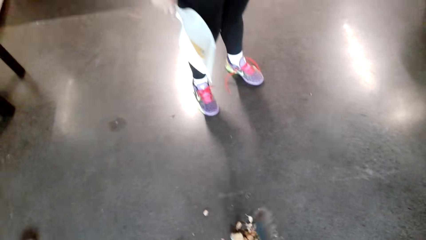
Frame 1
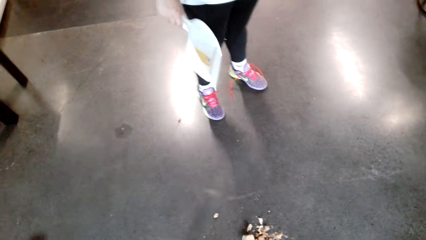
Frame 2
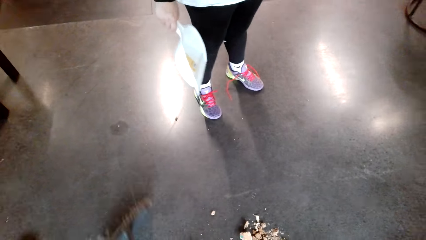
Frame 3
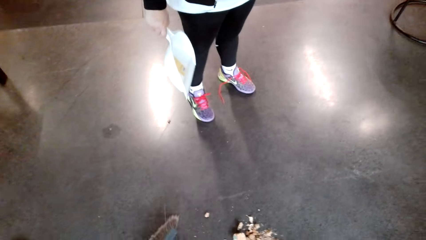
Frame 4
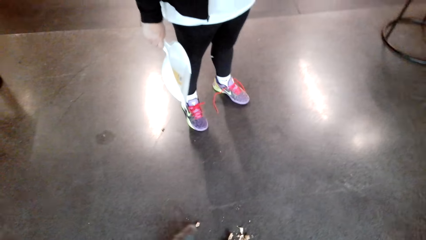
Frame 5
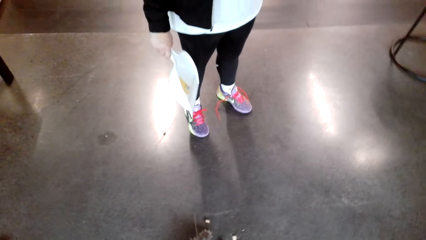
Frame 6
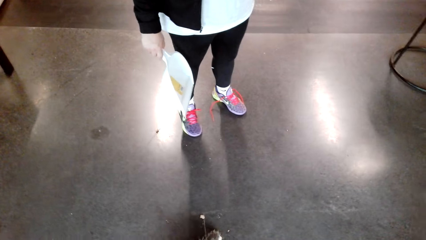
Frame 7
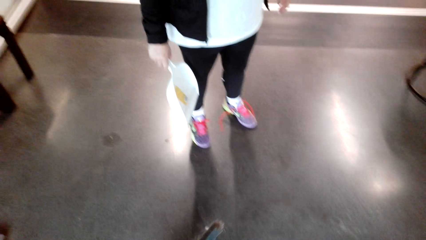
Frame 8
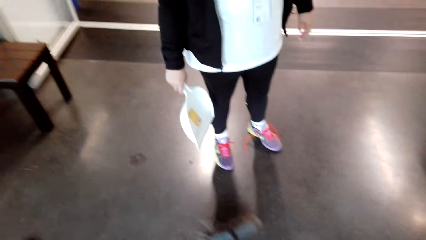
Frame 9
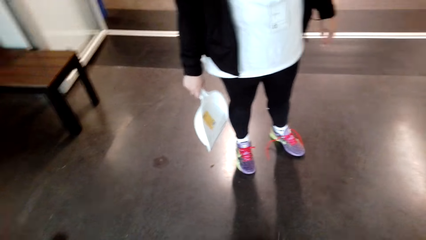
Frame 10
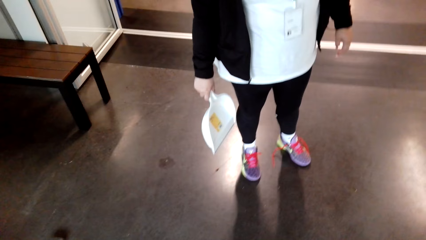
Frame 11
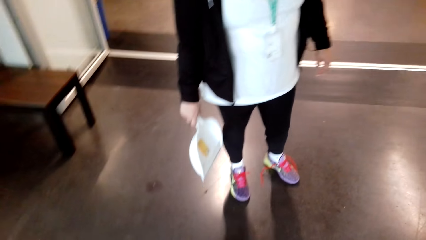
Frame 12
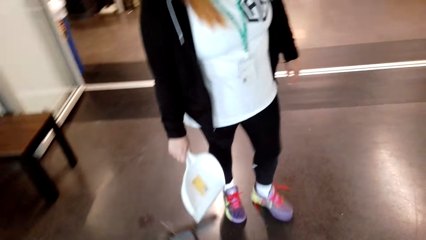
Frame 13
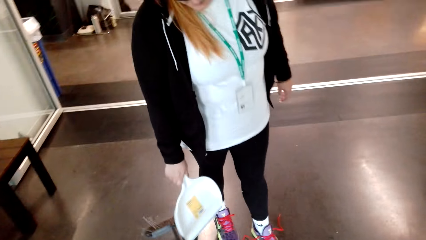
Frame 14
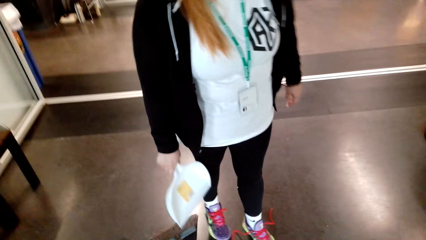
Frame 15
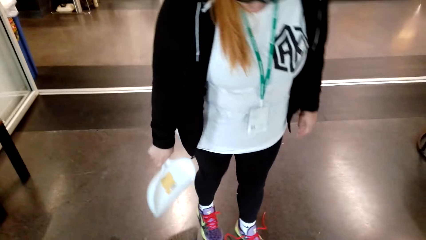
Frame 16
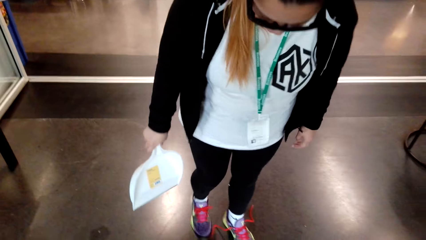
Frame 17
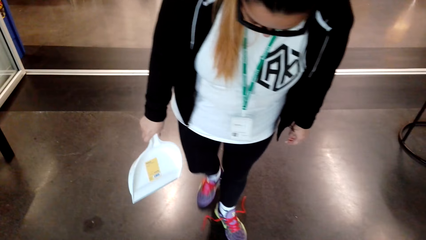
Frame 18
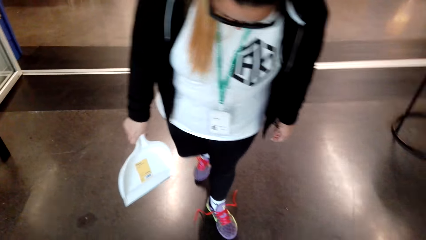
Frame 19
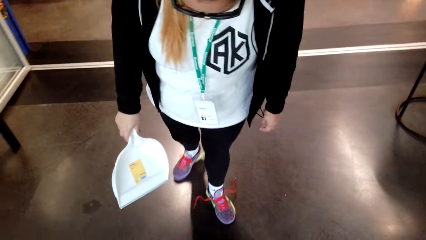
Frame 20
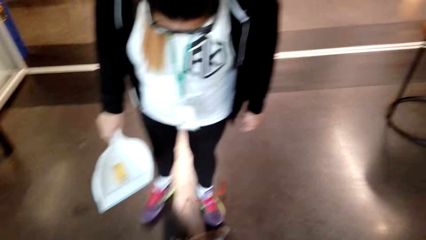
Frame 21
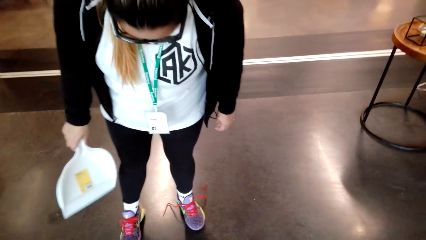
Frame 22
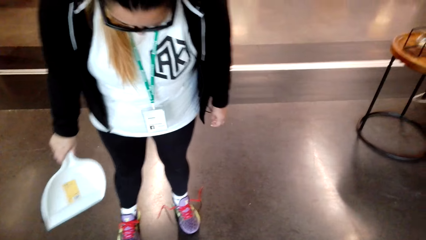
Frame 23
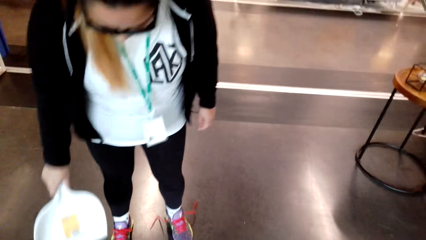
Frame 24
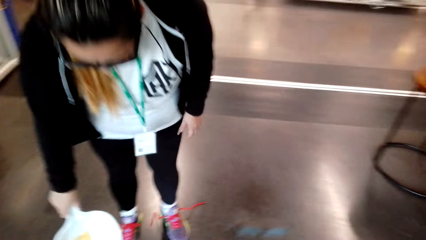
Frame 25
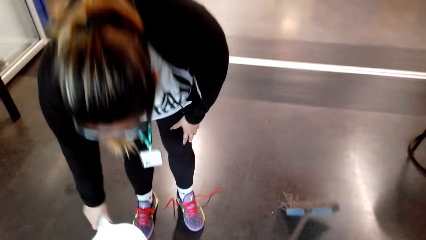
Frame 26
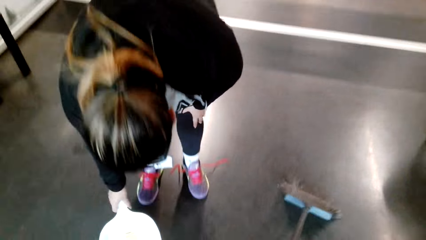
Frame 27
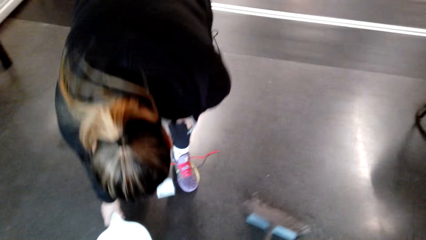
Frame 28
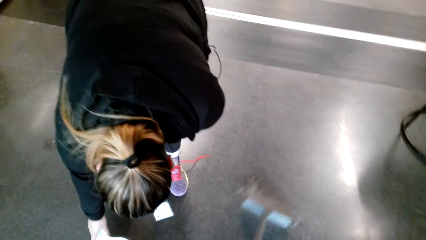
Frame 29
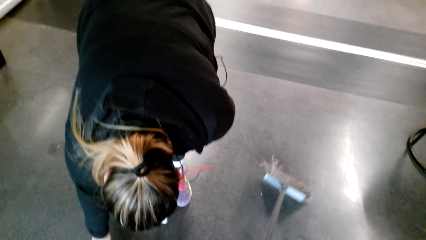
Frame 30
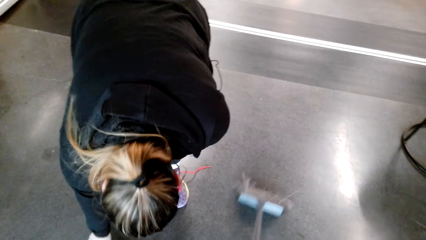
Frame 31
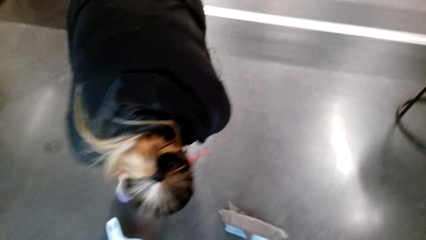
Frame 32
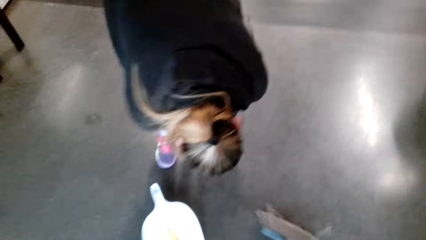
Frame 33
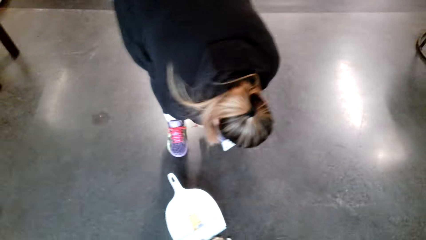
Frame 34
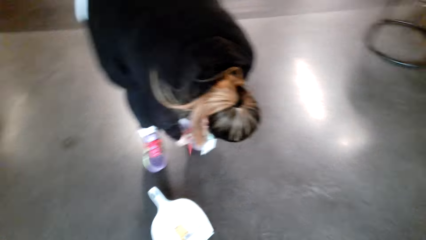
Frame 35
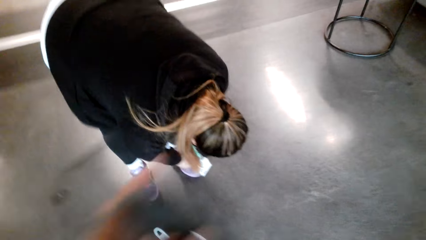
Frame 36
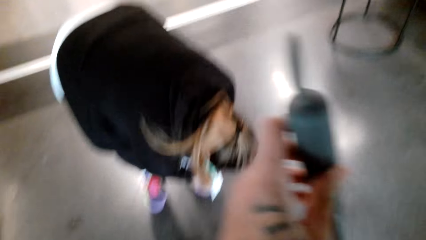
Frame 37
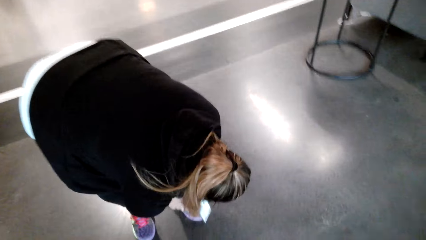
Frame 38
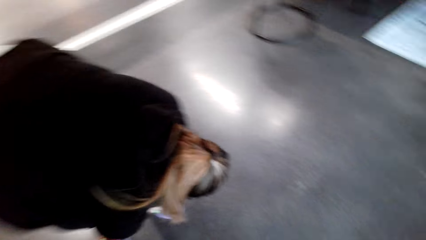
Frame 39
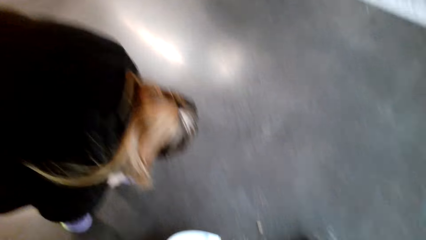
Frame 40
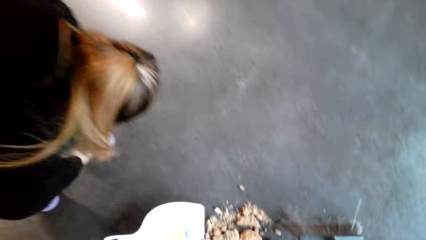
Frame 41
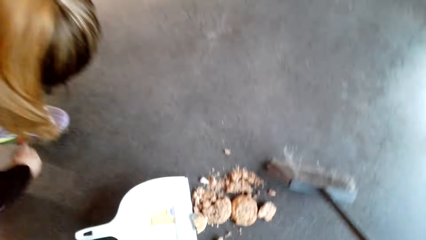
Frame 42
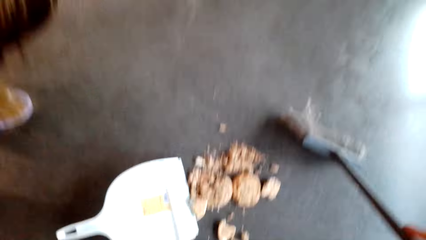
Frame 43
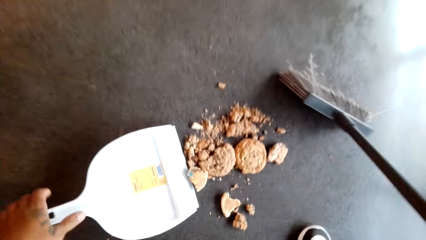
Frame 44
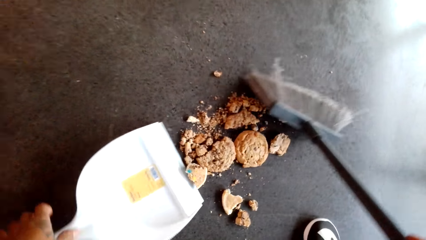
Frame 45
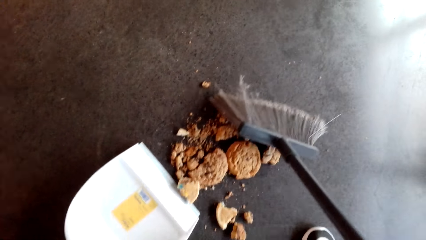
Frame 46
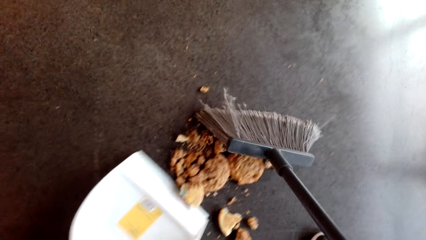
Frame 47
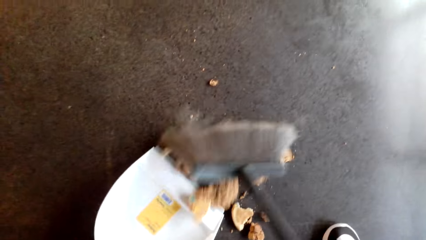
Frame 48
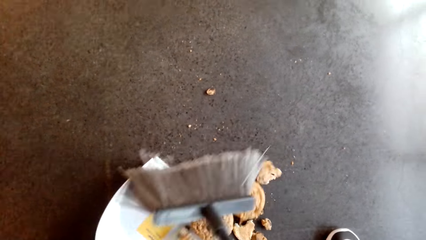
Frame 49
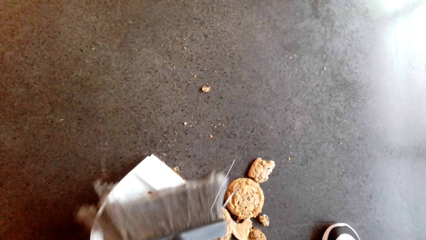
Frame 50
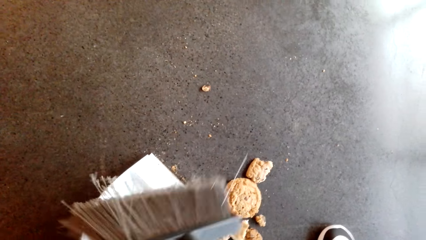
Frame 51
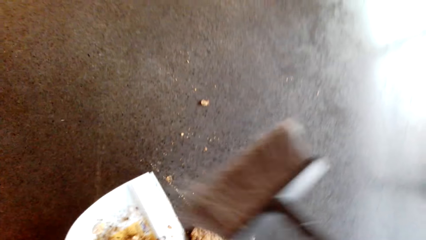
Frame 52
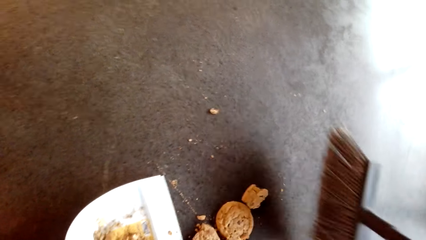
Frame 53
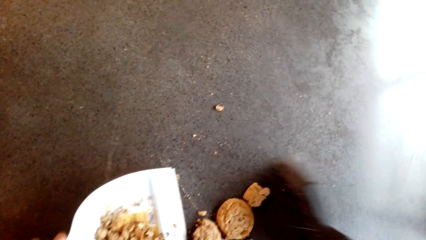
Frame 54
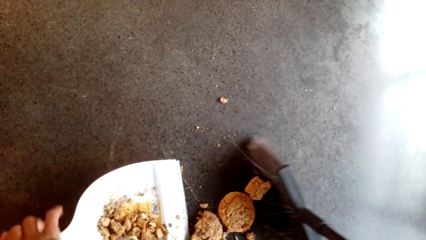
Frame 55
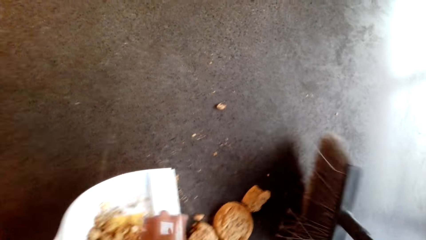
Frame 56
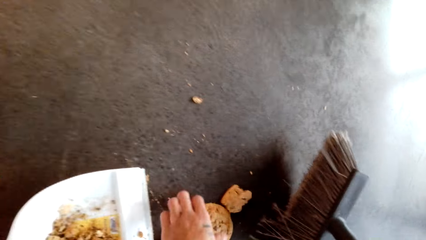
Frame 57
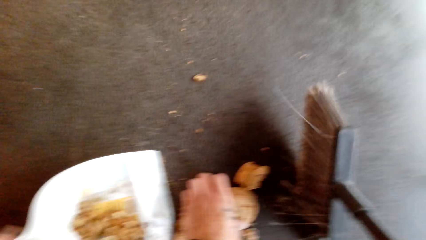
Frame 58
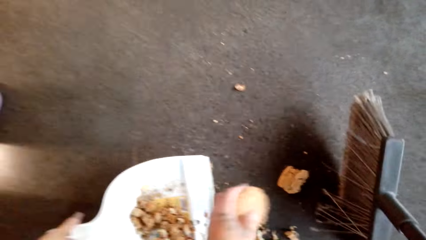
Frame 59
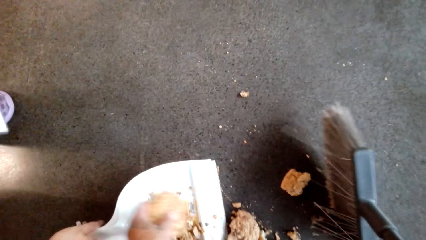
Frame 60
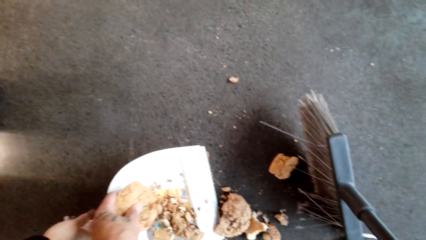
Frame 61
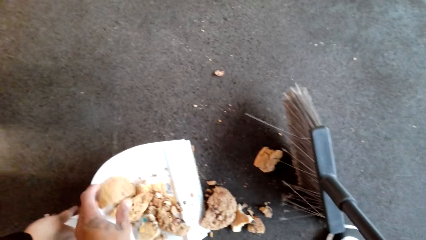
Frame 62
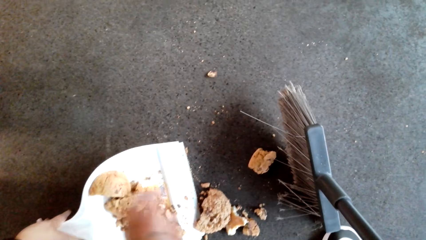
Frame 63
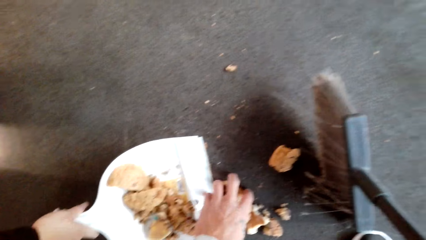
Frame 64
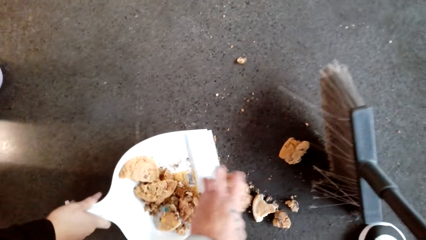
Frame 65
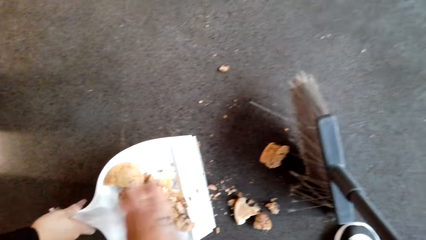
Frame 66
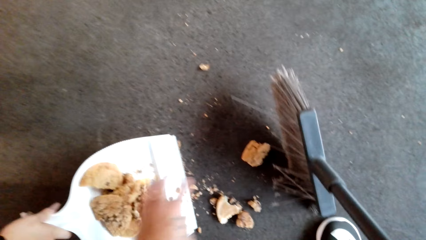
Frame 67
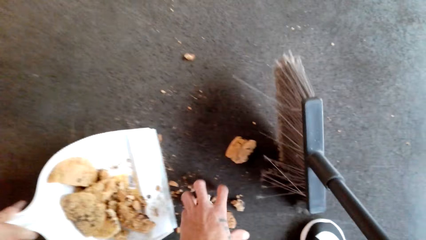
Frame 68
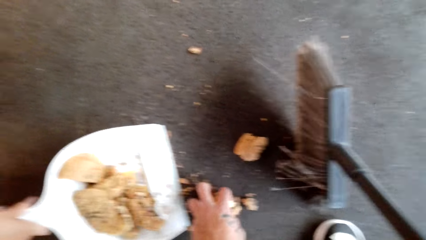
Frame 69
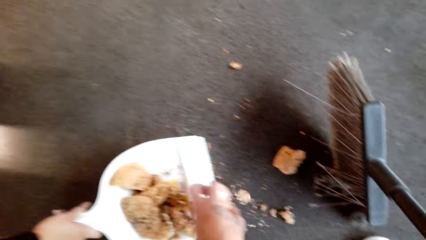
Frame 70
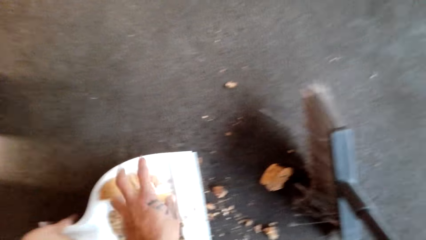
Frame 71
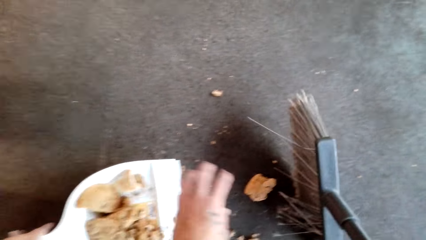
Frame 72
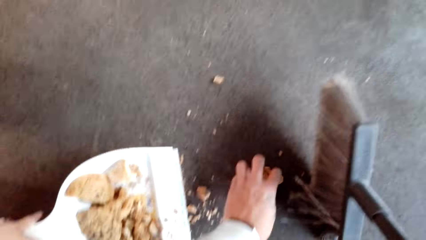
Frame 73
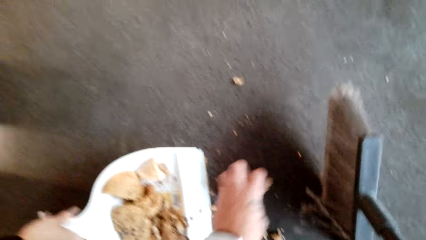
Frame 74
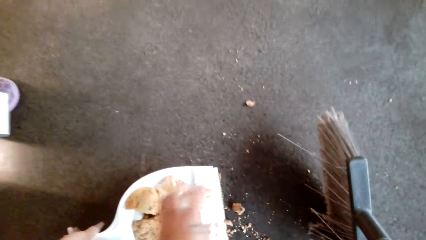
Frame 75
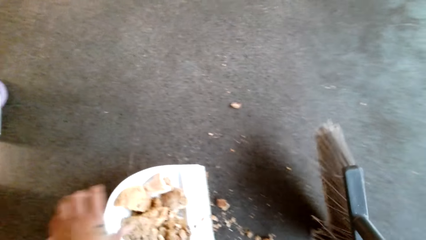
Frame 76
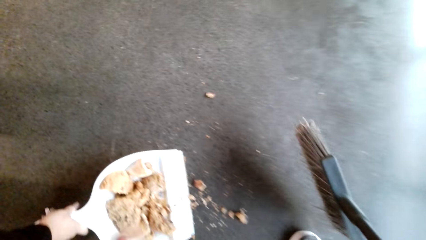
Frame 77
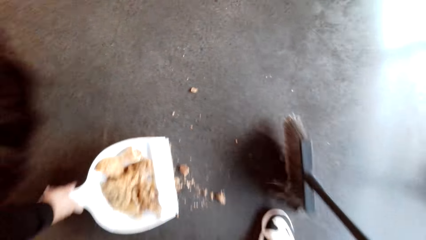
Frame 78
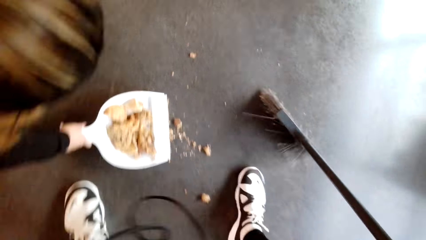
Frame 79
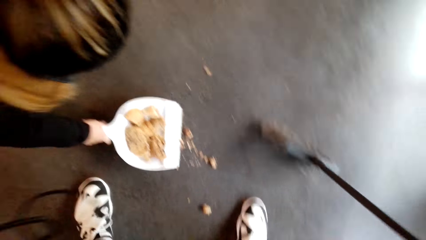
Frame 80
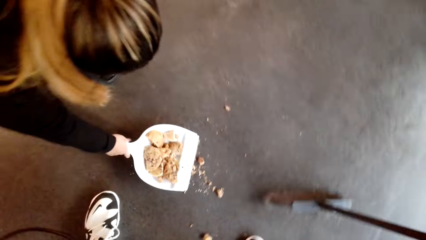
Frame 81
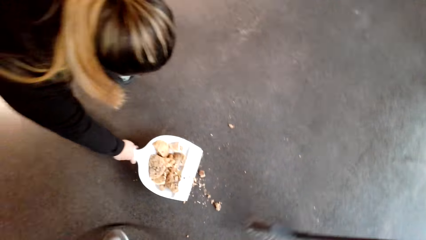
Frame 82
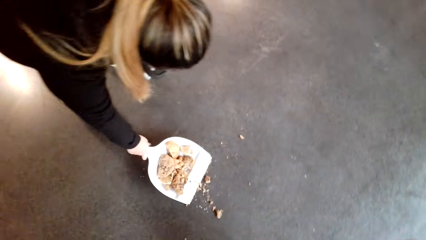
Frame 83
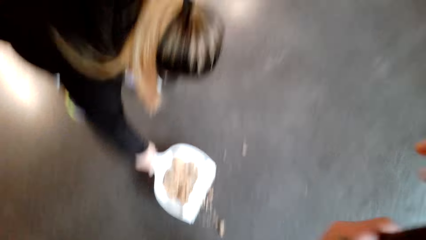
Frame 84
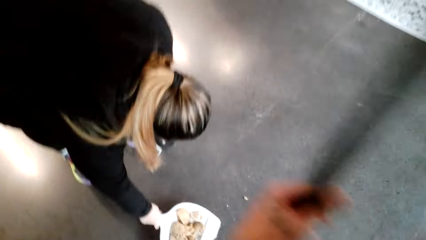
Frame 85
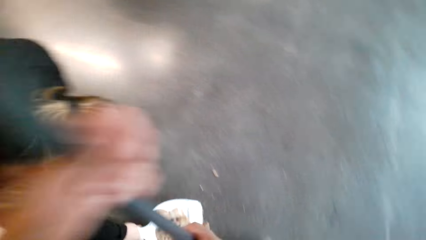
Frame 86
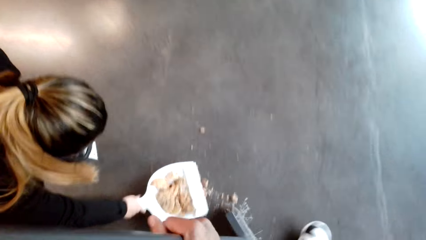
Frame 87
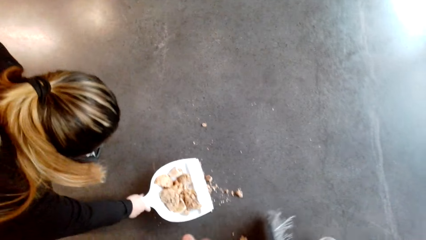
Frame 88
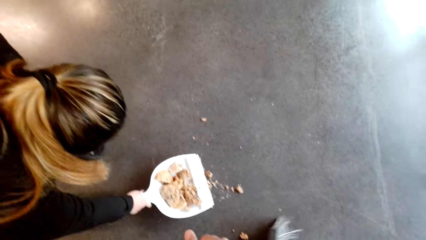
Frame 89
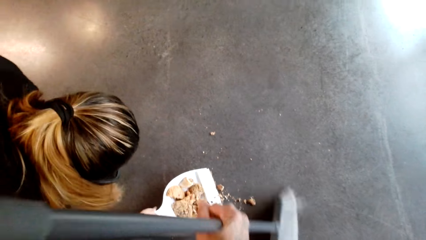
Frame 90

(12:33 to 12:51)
A lady holds the dustpan. The lady bends down and puts the dustpan on the floor. The lady ties her shoelace. The camera wearer holds the dustpan, collects the snacks on the dustpan with the broom and picks up the dustpan. They pick up the cookies or biscuits from the floor and put the cookies on the dustpan. They pick up a biscuit and drop the biscuit in the dustpan. They pick up a biscuit and drop the biscuit in the dustpan. They pick up a biscuit and drop the biscuit in the dustpan. The lady holds the dustpan. The camera wearer sweeps the cookies on the dustpan.
